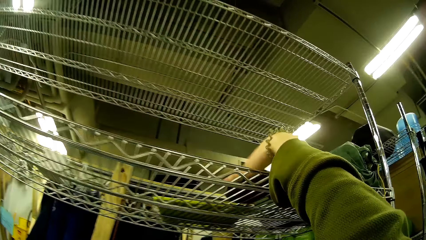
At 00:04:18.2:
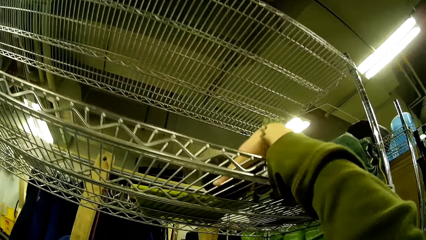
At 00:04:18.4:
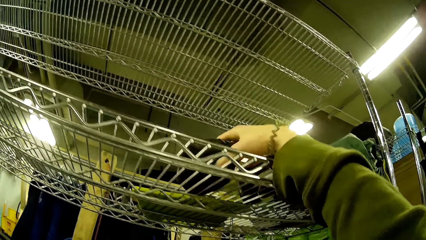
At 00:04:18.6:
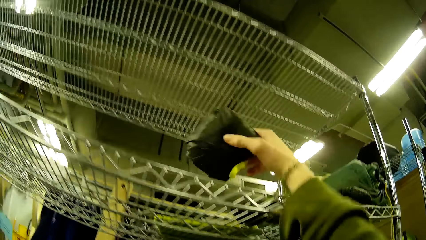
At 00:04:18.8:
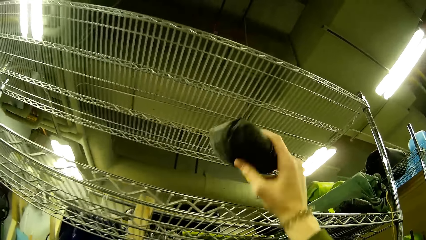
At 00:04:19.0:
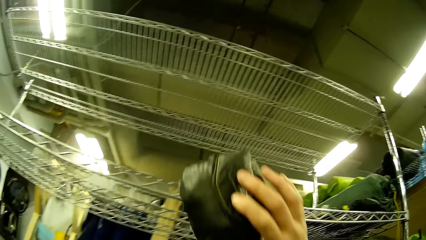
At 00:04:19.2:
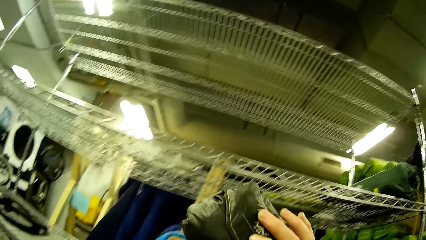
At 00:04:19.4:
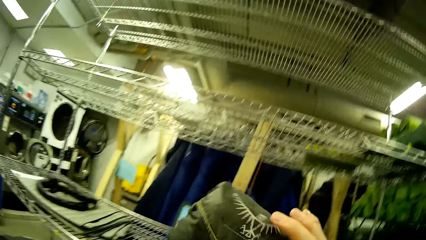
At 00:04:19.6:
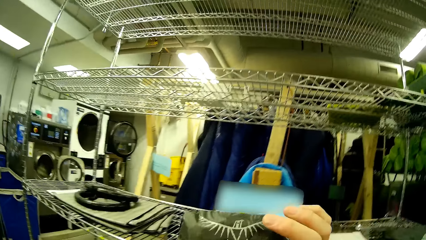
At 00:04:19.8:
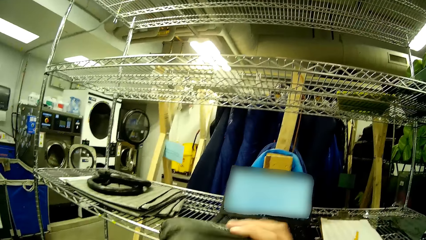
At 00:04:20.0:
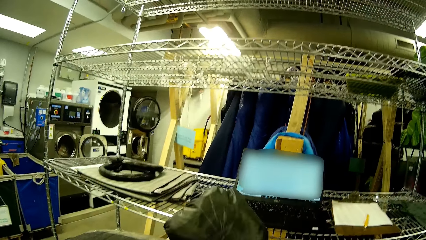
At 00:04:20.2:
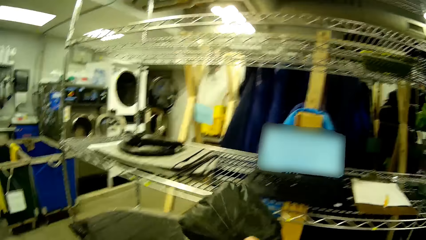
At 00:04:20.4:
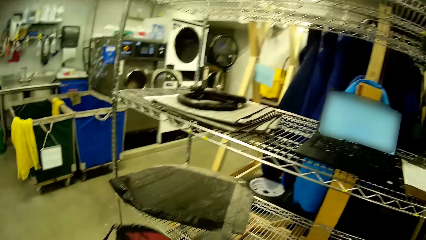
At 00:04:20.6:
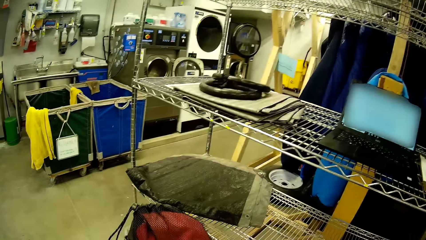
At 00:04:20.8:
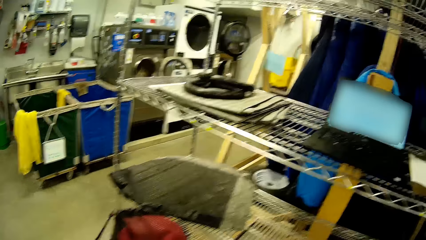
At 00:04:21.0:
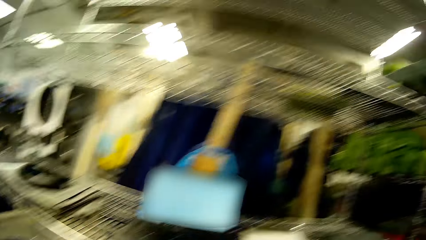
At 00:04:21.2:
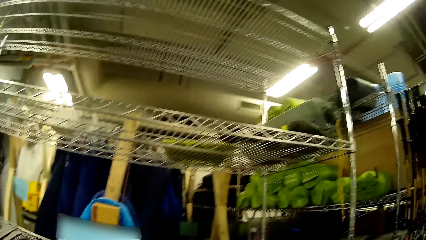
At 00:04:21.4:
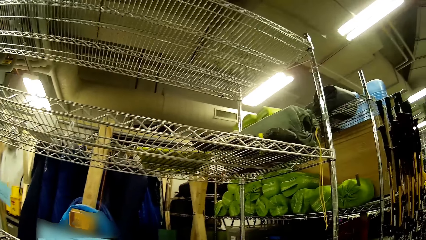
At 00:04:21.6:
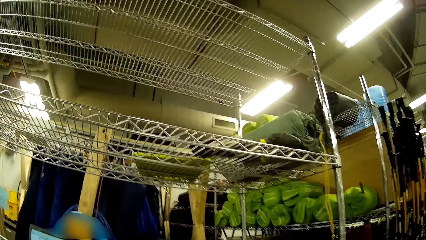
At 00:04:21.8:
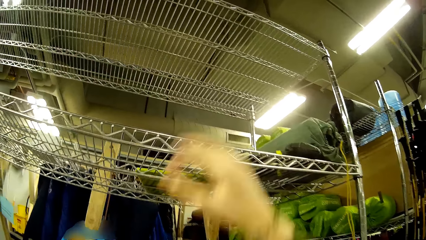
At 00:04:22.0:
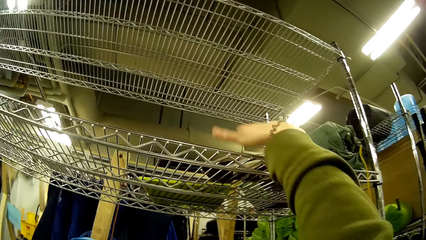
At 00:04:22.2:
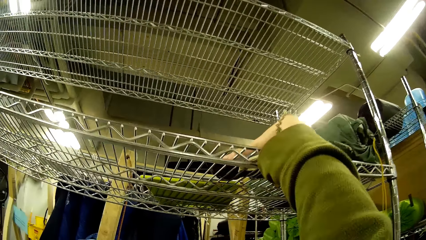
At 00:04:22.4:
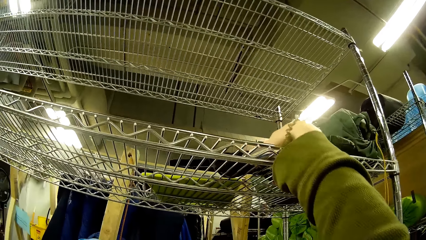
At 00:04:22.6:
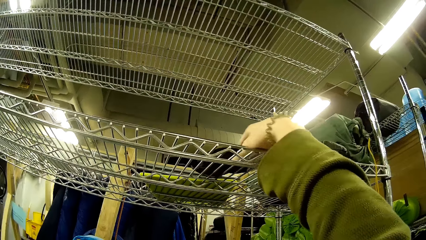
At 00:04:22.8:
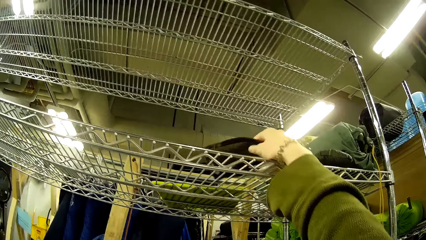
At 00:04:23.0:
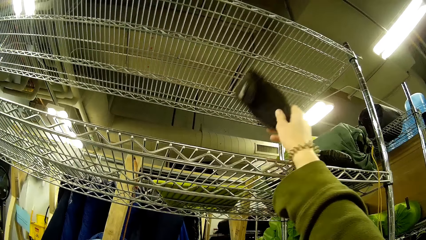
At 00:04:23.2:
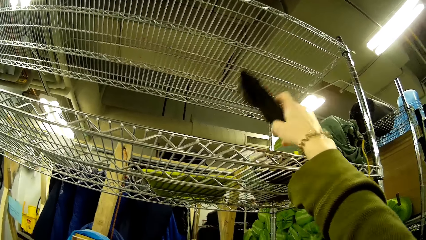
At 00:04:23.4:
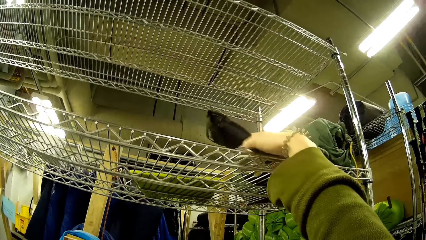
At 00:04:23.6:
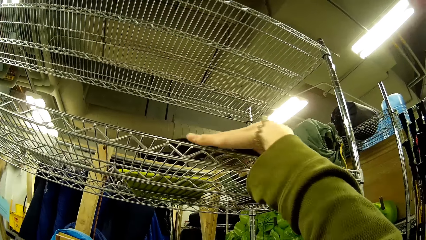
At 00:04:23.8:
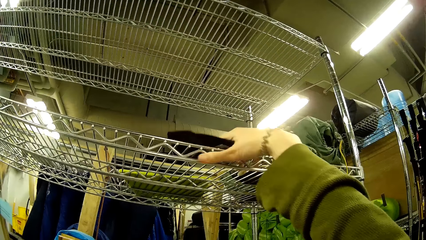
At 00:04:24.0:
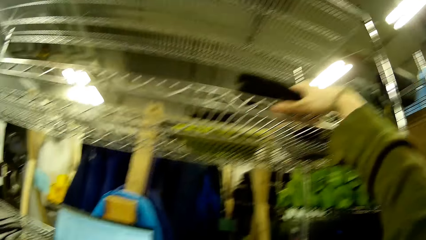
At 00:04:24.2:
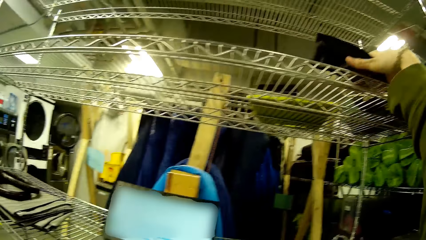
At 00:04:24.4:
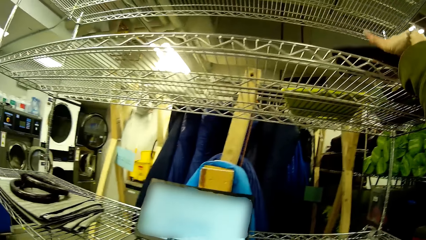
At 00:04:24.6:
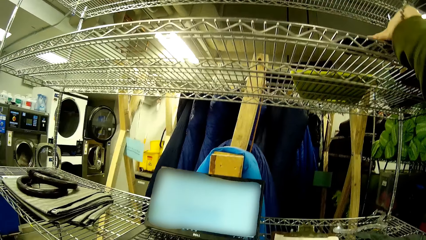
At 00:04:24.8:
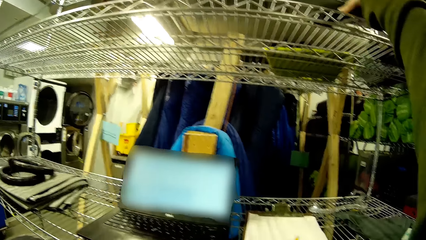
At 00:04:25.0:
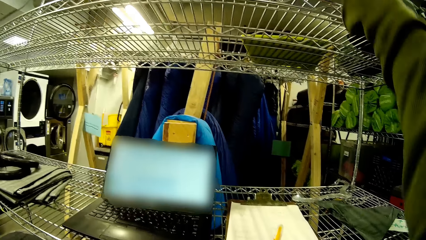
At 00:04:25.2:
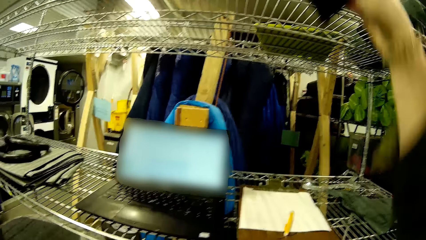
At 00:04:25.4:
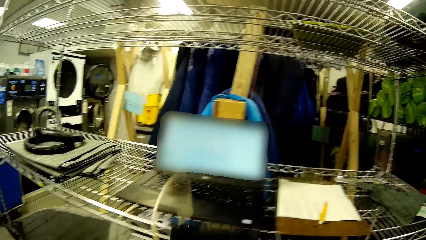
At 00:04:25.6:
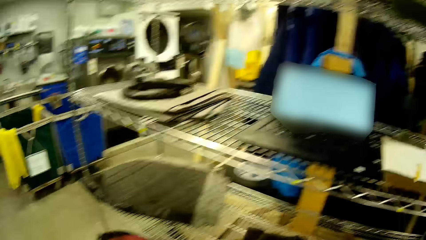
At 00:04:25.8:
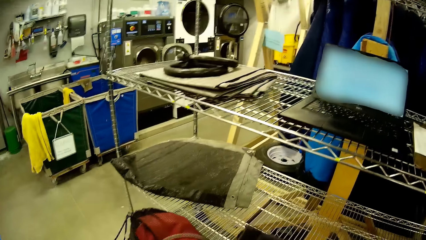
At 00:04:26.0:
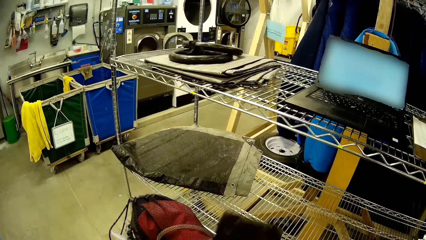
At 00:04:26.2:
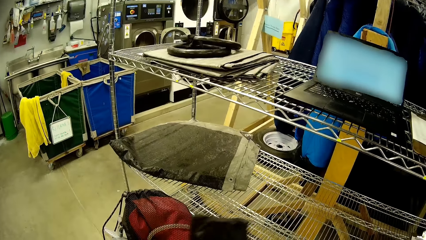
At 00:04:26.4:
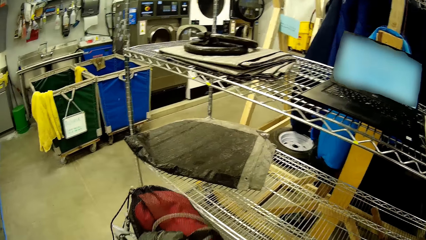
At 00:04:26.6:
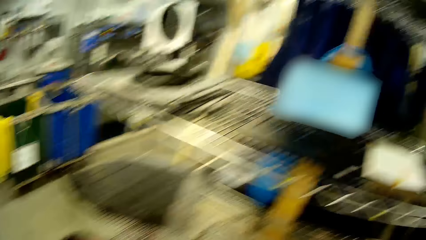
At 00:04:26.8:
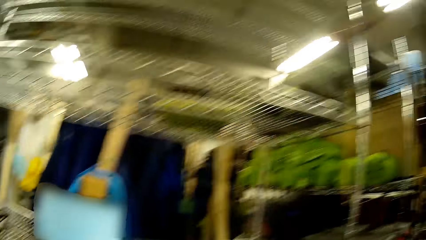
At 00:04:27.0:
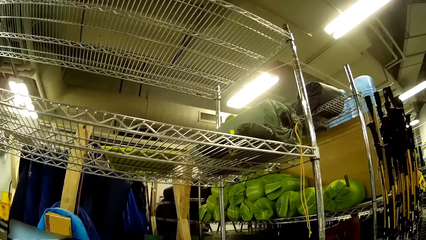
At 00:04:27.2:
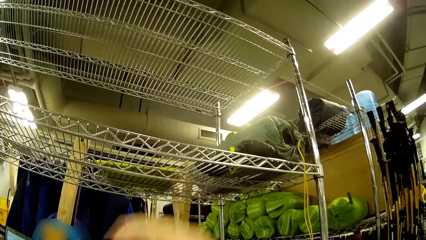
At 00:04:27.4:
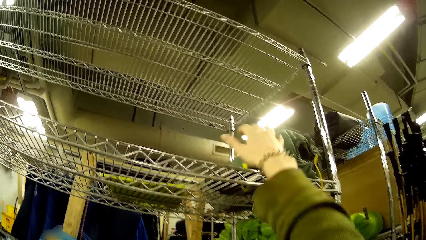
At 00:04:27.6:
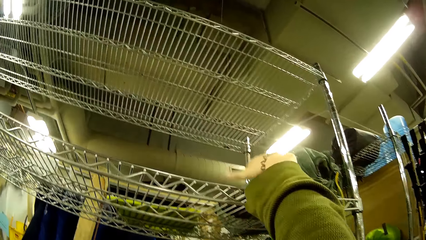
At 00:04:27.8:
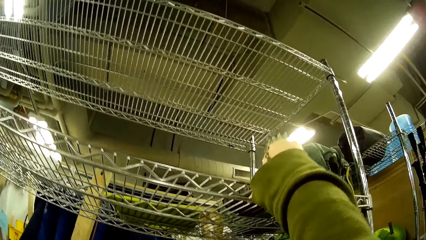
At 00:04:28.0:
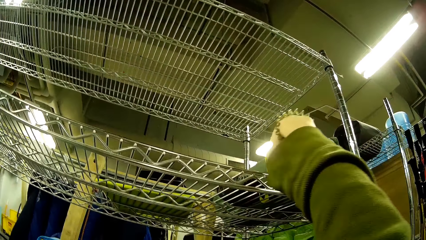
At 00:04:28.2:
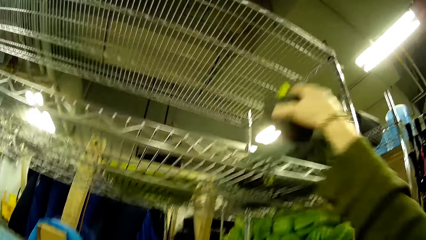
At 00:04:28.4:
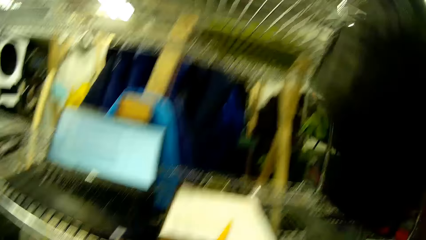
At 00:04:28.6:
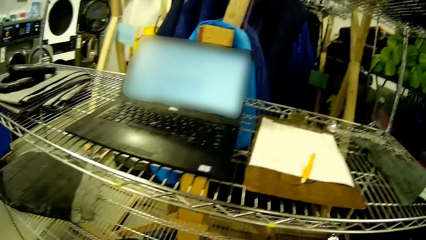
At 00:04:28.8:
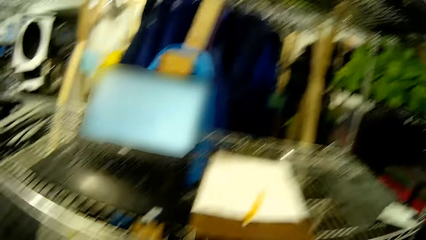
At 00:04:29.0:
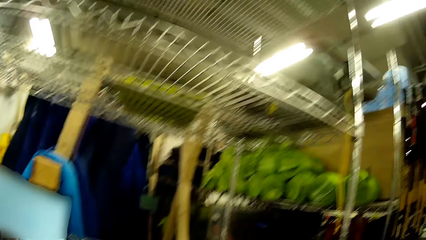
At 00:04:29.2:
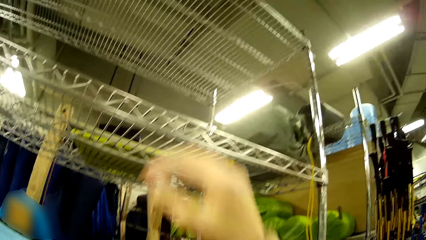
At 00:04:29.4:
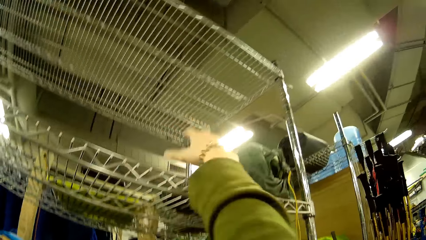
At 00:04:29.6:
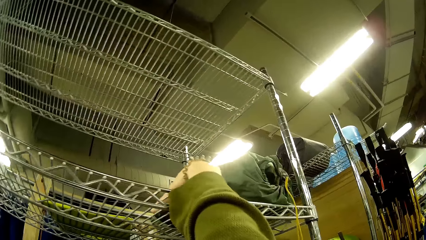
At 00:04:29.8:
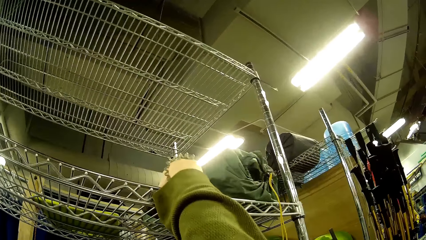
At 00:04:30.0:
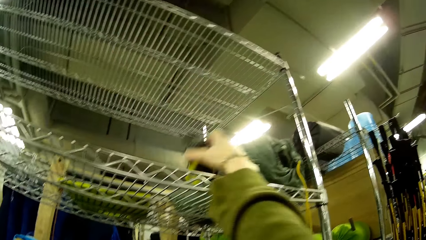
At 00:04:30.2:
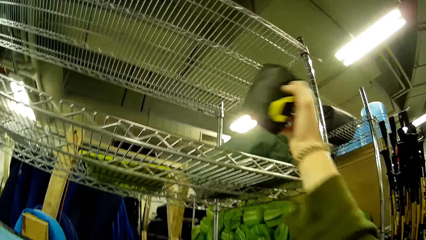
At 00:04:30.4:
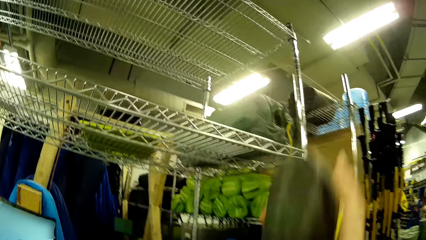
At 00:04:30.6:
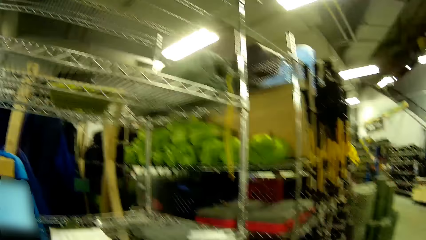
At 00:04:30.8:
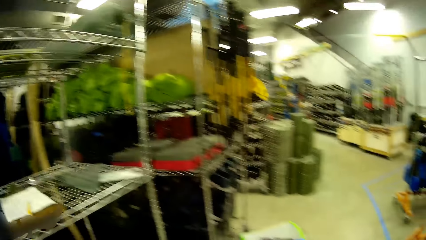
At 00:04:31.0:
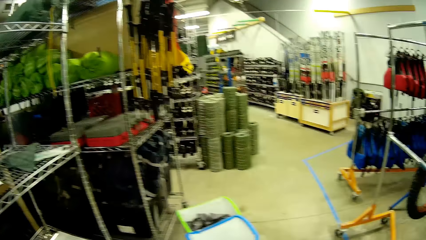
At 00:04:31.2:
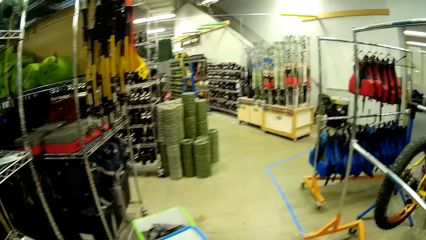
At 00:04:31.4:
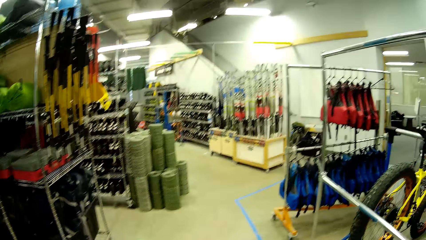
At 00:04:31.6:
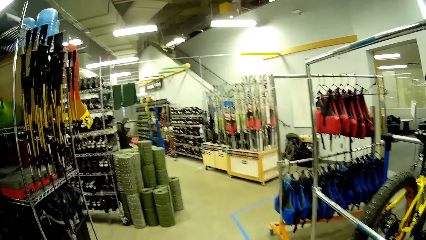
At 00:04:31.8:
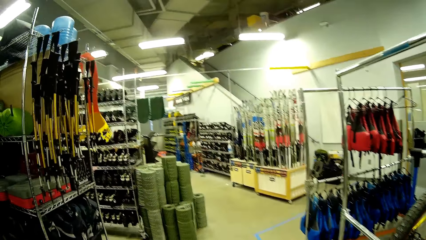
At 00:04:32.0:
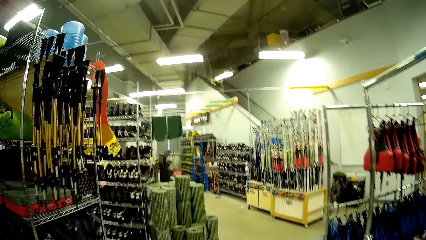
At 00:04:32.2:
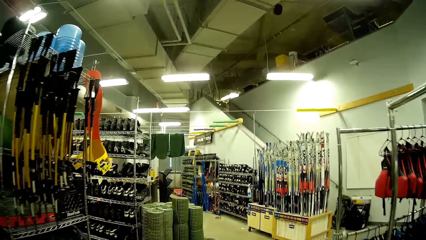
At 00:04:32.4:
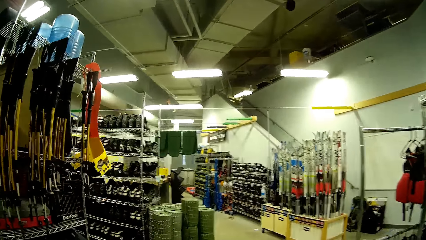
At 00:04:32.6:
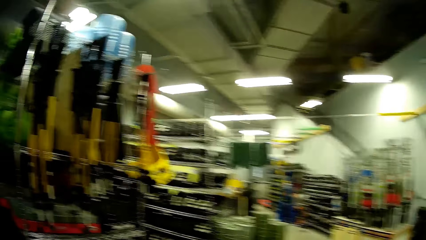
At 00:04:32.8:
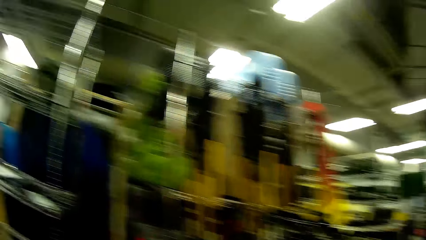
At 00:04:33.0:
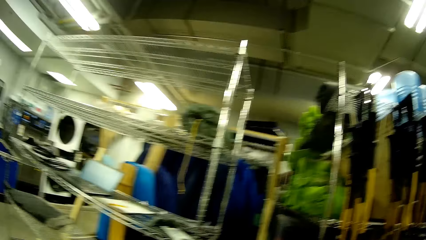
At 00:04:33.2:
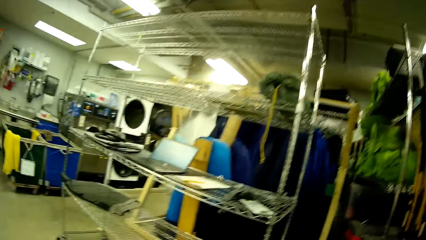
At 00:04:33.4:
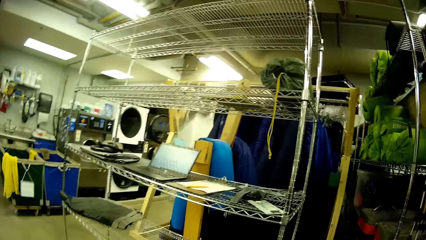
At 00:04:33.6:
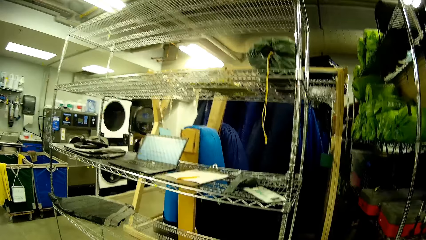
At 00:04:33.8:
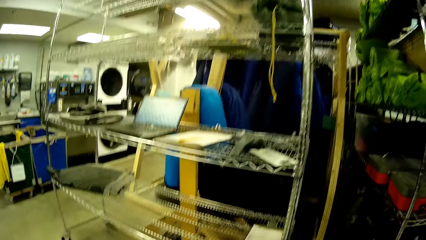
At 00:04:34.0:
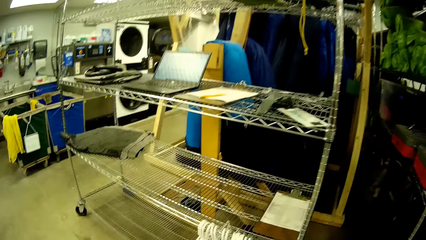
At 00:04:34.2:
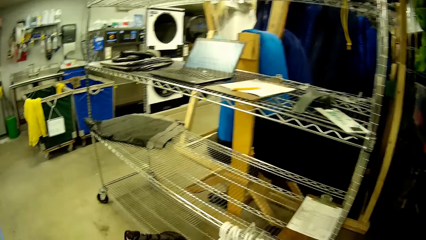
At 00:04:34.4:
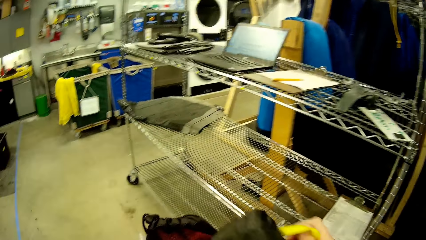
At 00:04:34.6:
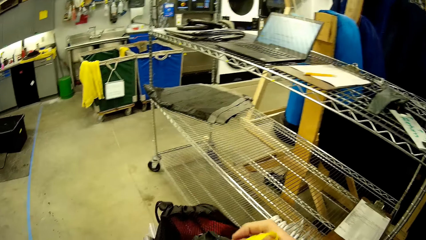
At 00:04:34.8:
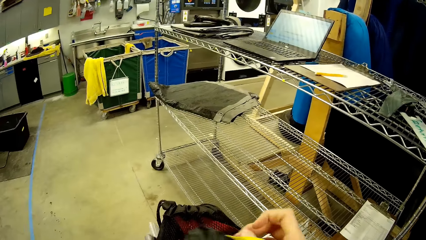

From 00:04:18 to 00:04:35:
The camera wearer picks something from the shelf. They pick a purse bag from the shelf. They put the purse bag in the bag. They pick the purse bag from the shelf. They look around the store.
